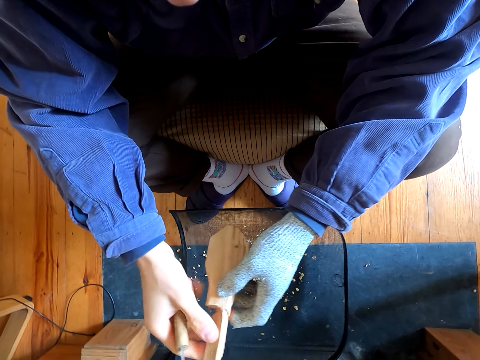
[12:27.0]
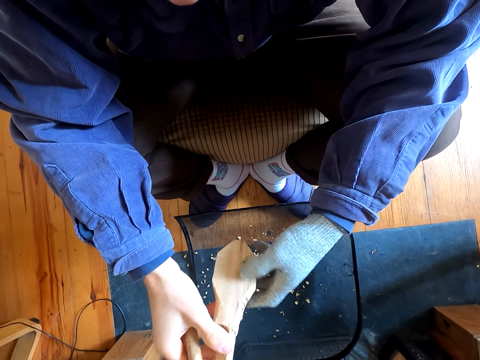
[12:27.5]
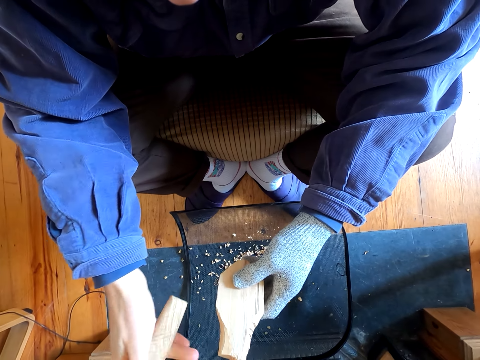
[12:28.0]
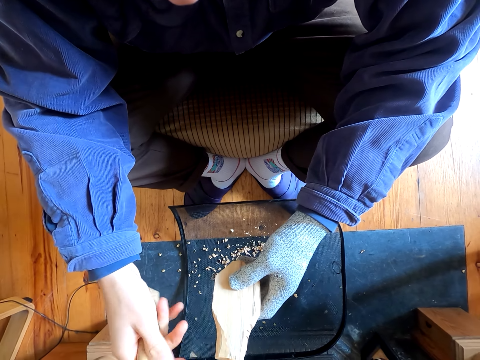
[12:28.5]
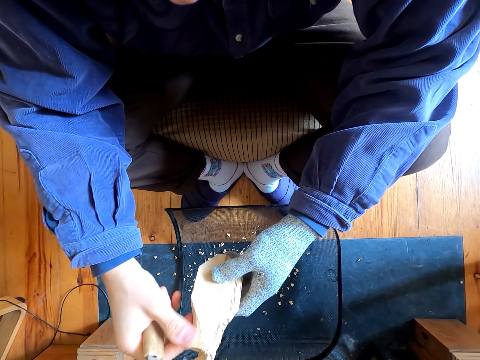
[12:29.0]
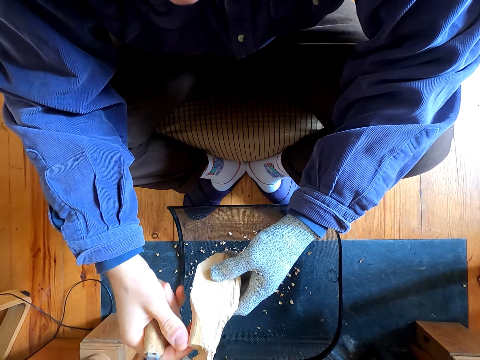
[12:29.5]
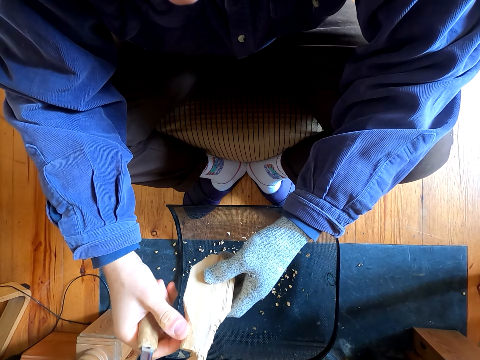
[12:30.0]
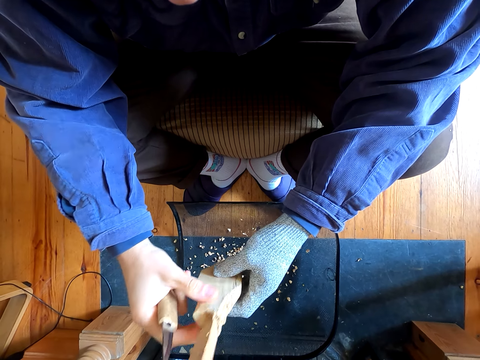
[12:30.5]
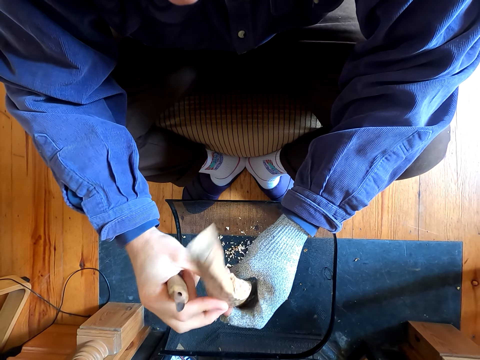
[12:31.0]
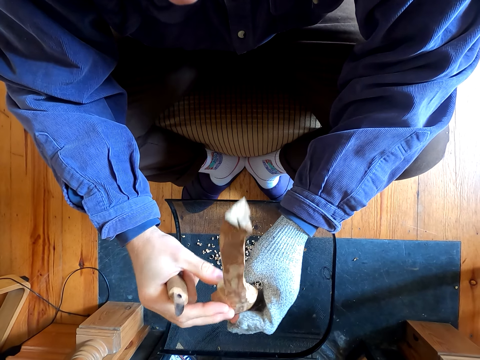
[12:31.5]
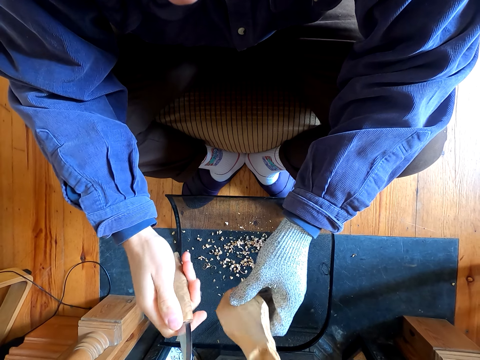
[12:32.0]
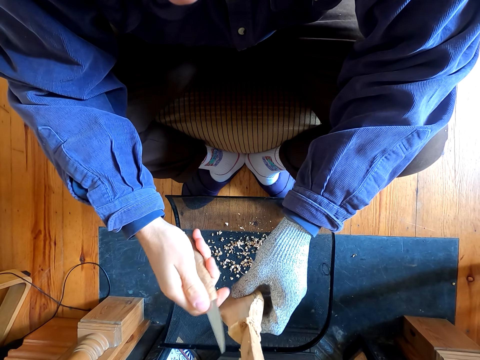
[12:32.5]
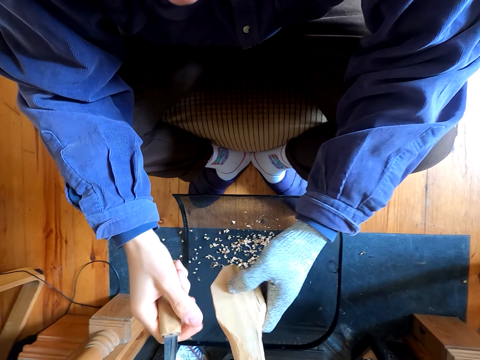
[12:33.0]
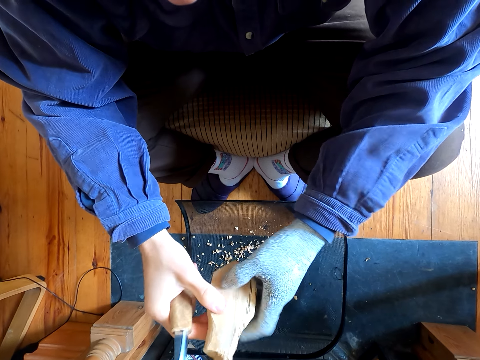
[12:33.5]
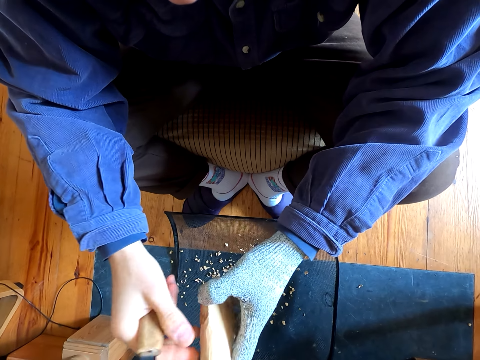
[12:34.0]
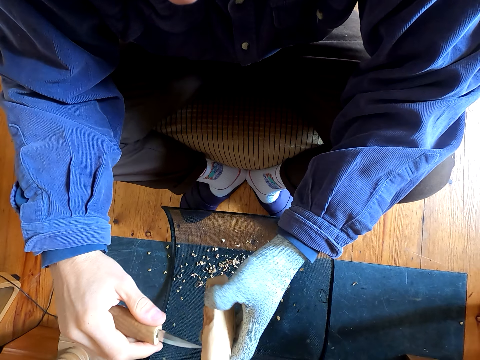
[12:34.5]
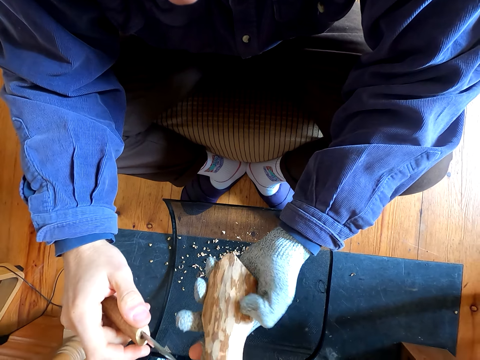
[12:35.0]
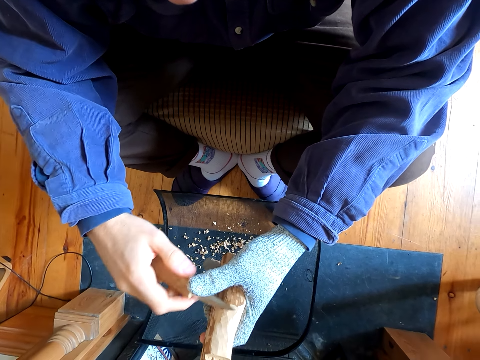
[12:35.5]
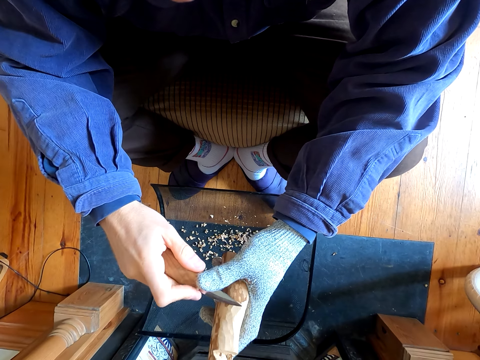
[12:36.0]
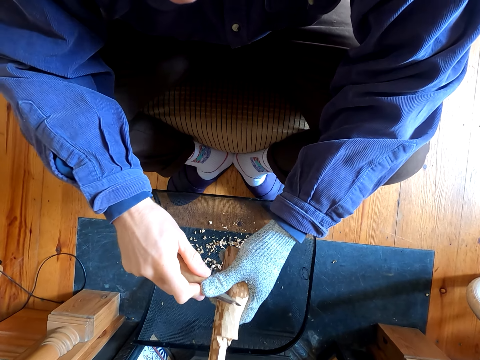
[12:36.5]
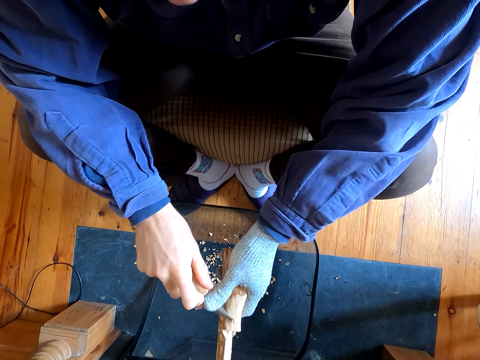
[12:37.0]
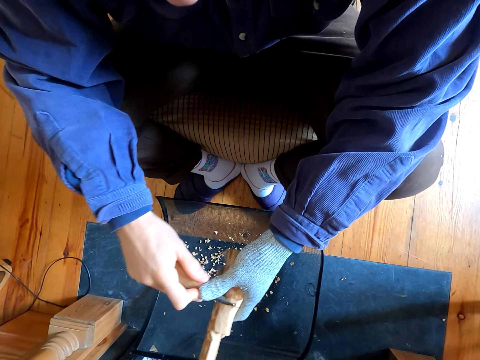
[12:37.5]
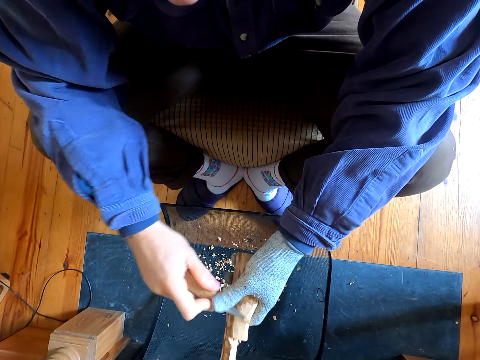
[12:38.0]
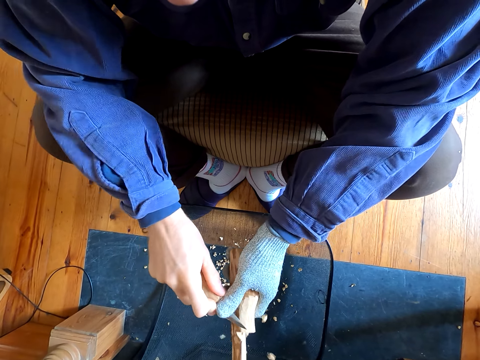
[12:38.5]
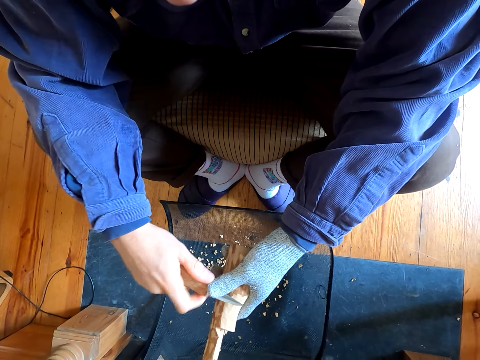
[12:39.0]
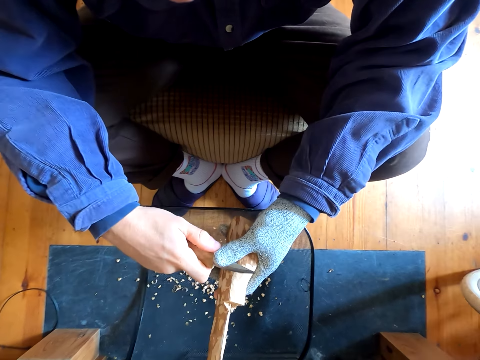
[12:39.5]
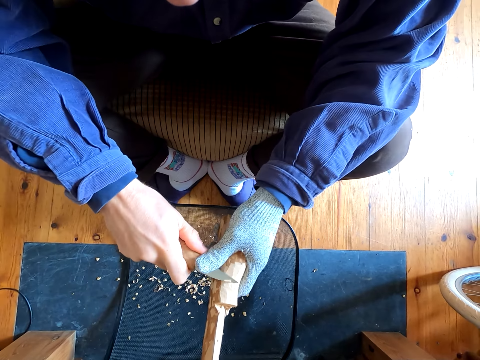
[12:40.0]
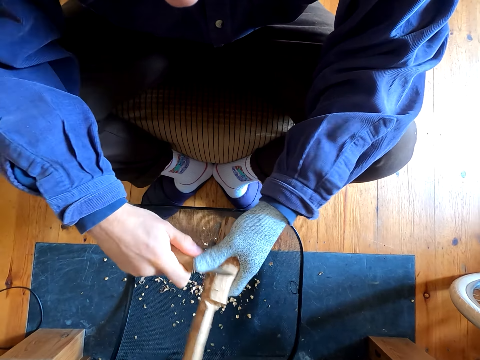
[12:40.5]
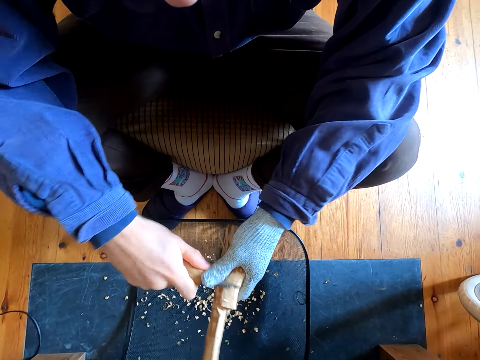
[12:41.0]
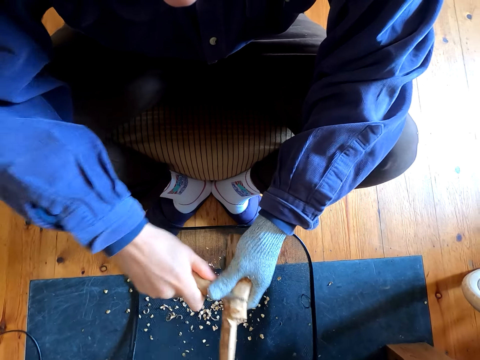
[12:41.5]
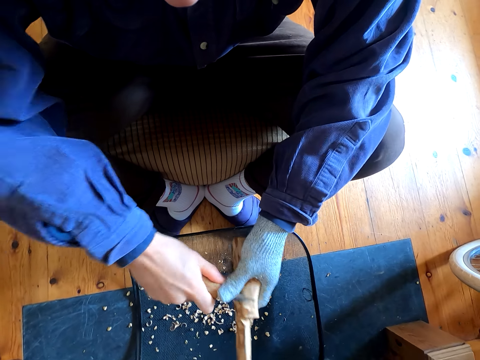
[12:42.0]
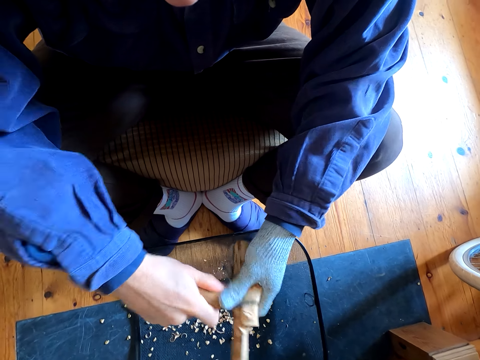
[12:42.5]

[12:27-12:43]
The camera wearer stares at the wood in his hands. He removes the outer layers of the wood with a knife.

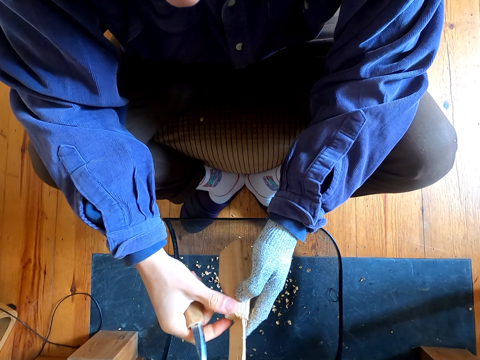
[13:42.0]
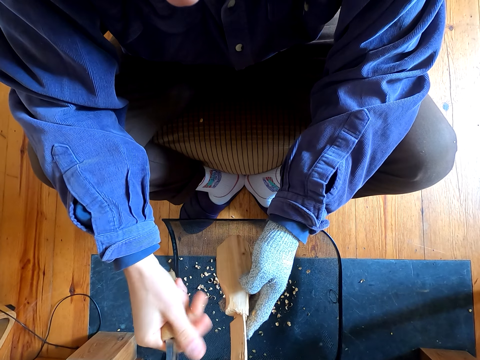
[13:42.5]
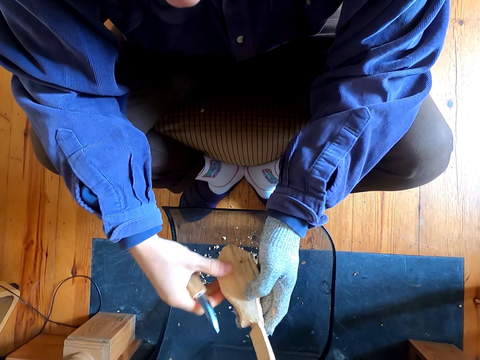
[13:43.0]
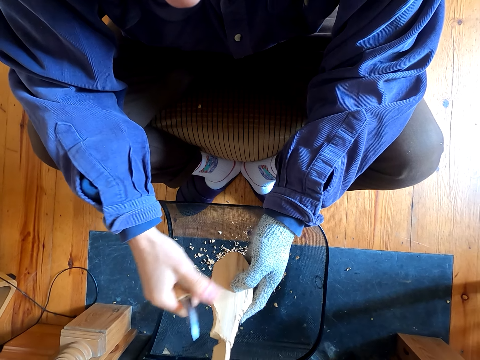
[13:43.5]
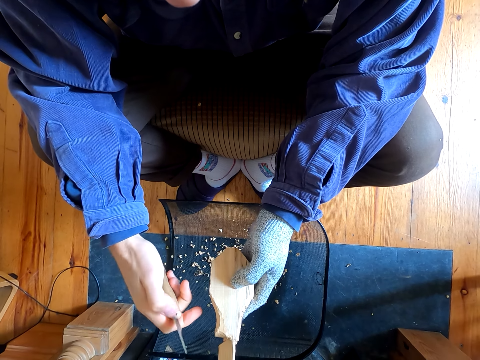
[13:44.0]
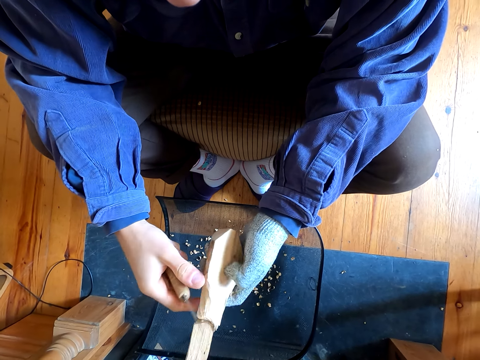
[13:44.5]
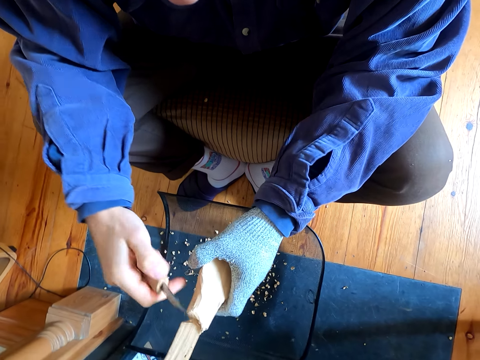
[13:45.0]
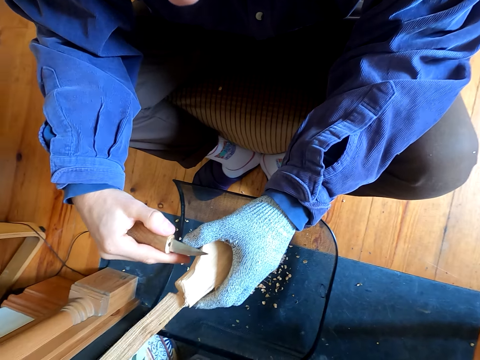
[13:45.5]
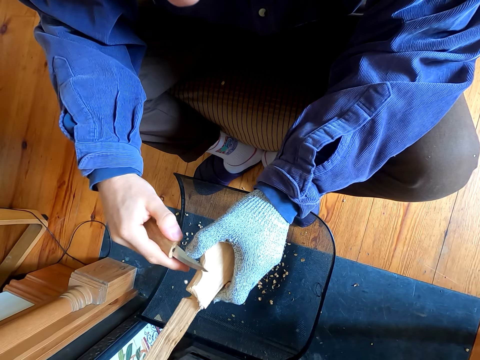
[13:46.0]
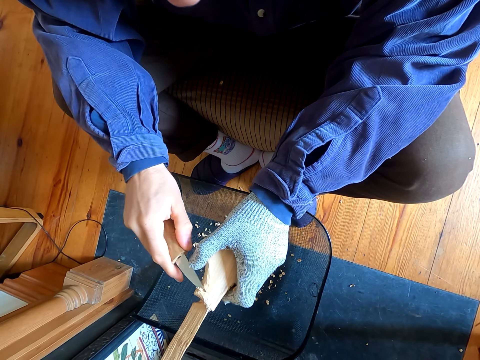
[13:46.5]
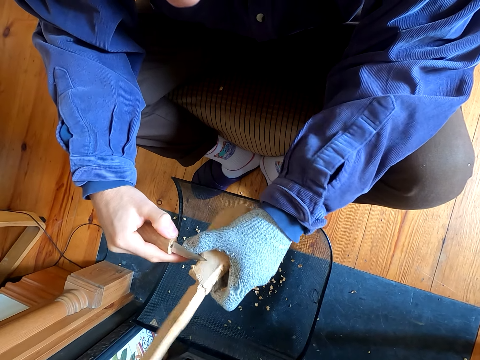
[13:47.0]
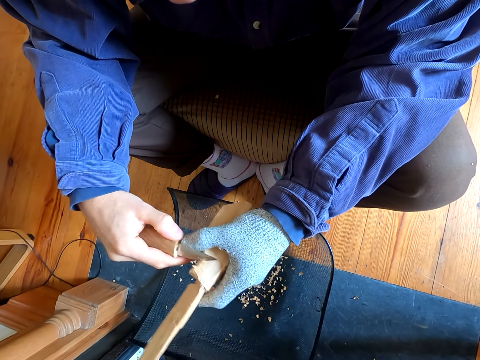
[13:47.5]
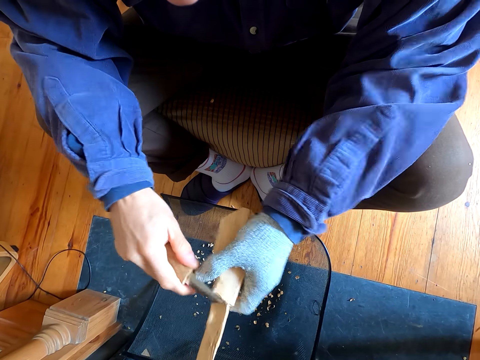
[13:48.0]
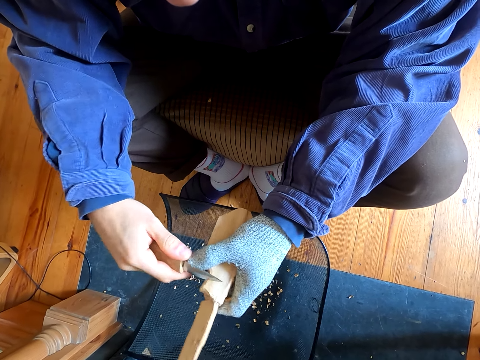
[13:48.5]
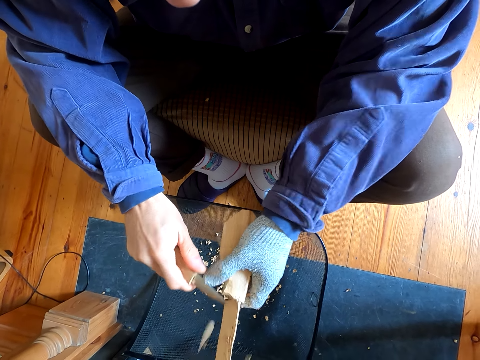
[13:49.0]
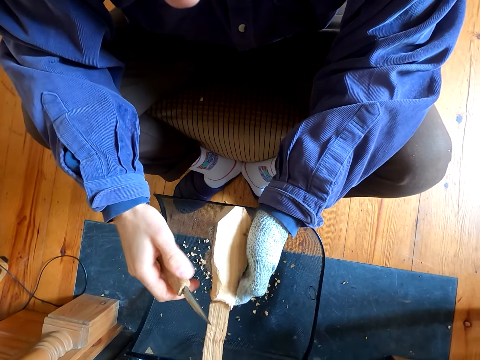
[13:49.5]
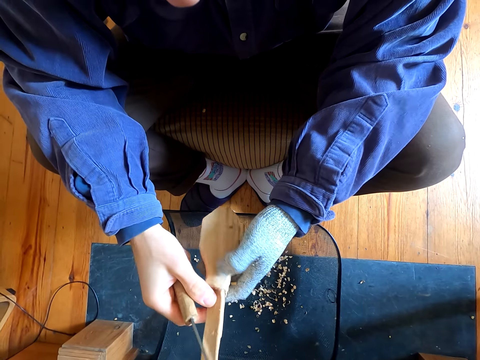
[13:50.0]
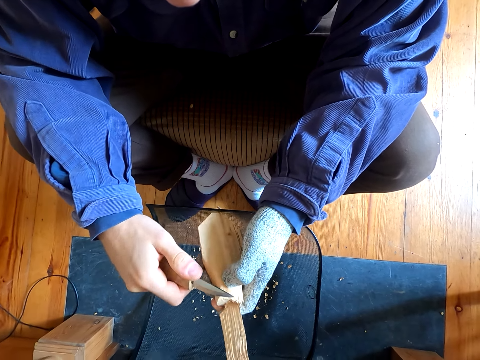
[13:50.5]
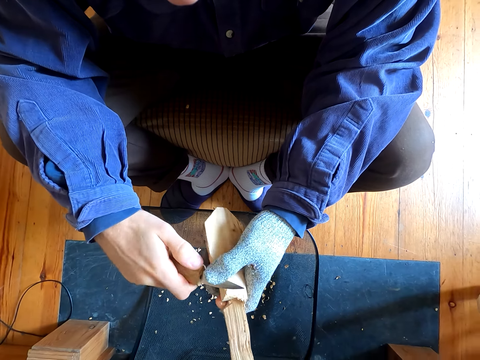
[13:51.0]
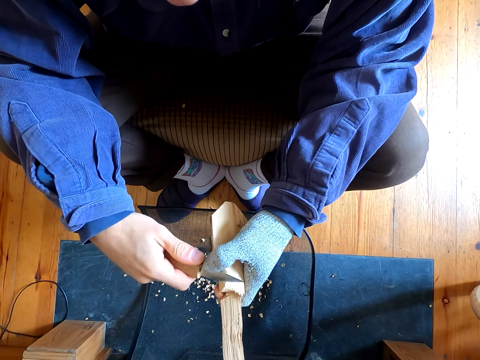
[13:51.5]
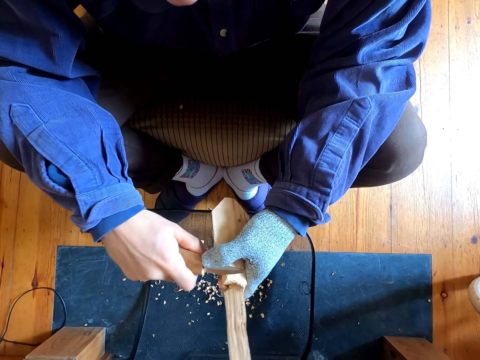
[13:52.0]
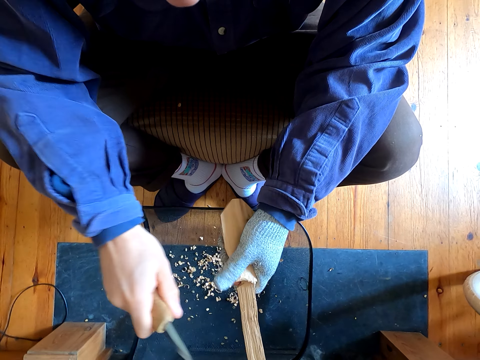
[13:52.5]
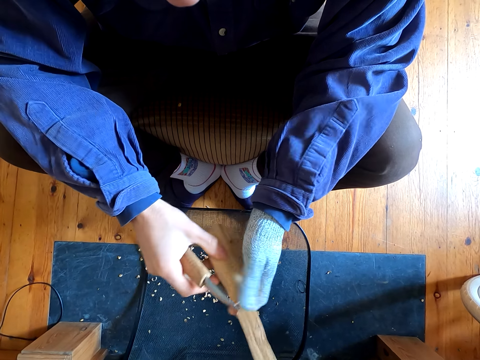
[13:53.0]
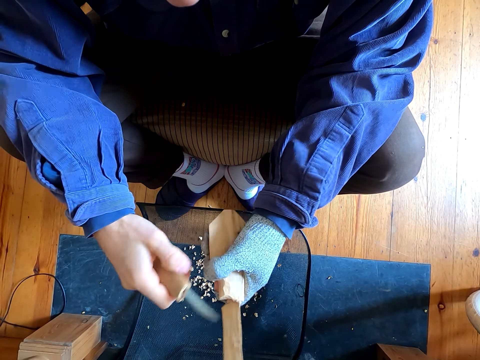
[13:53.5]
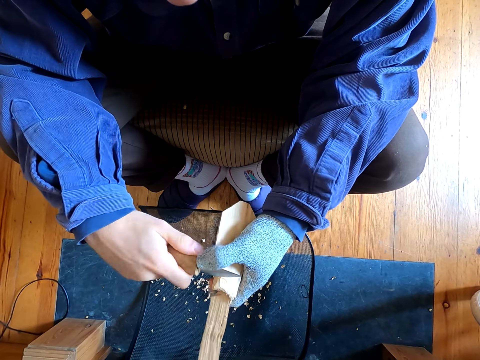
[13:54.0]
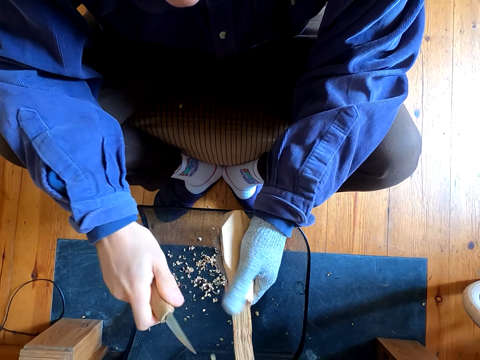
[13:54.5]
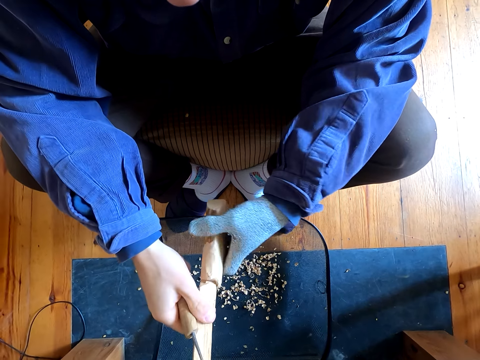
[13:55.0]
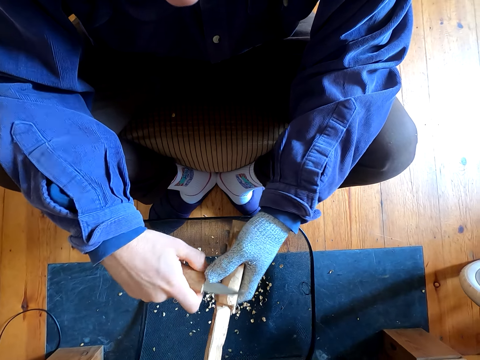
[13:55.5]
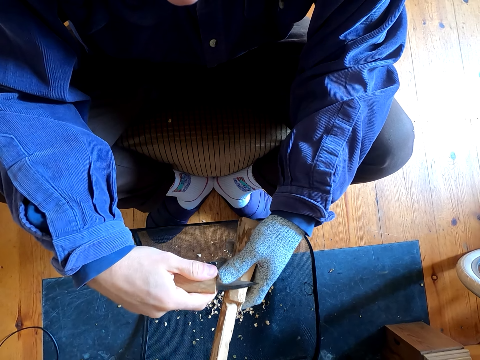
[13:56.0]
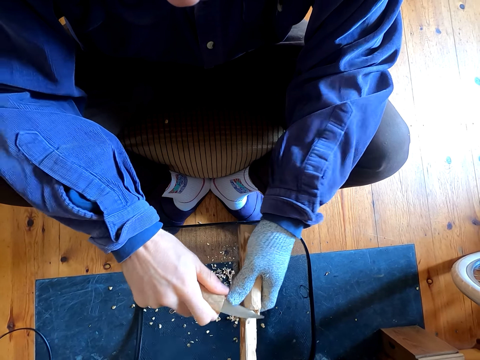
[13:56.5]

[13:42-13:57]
The camera wearer stares at the wood. They remove the outer layer of the wood.
